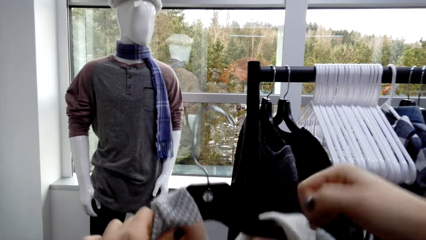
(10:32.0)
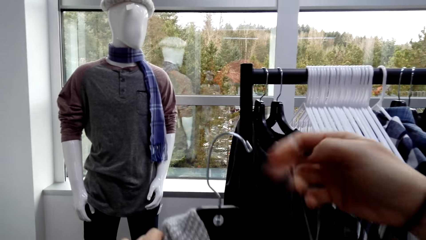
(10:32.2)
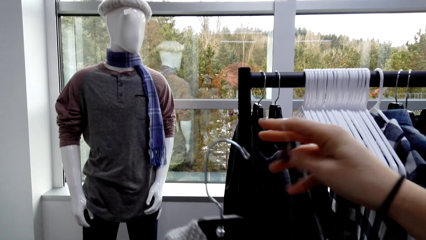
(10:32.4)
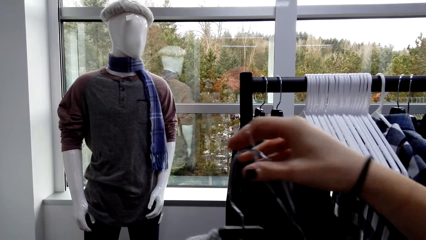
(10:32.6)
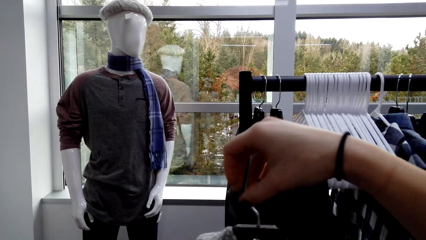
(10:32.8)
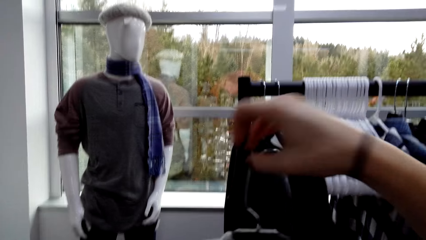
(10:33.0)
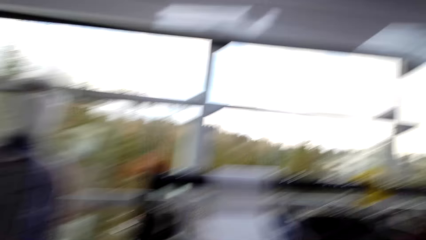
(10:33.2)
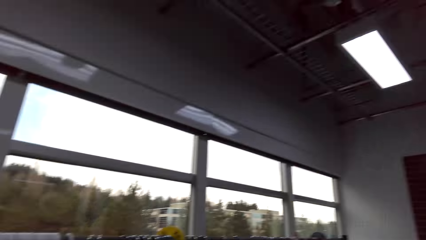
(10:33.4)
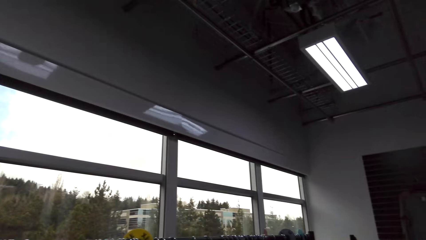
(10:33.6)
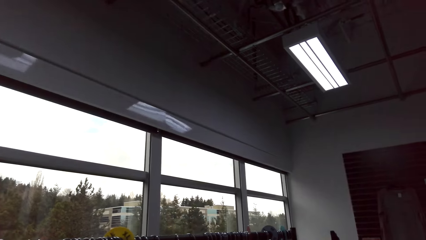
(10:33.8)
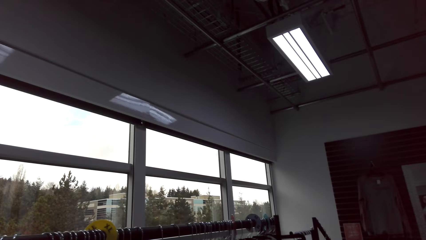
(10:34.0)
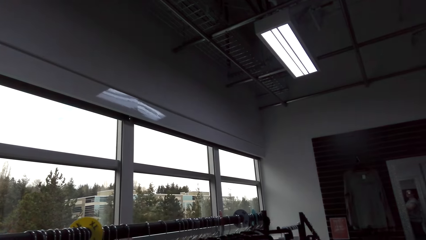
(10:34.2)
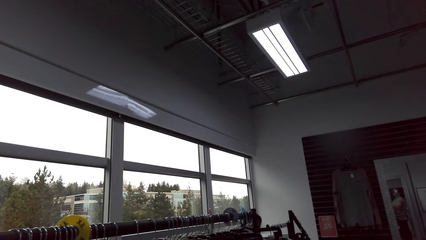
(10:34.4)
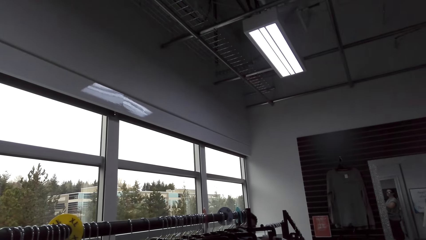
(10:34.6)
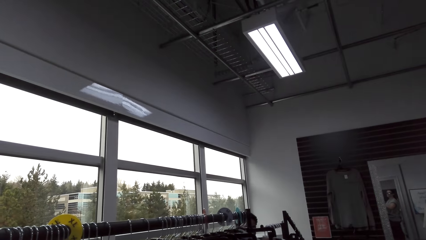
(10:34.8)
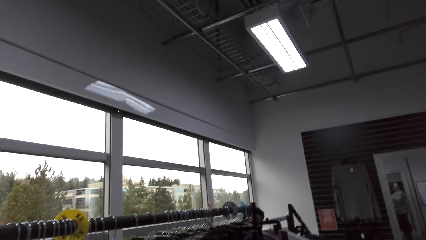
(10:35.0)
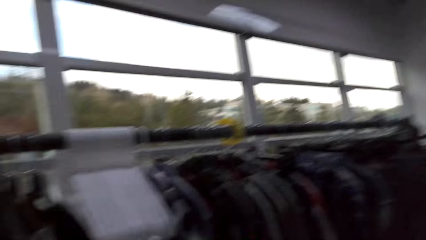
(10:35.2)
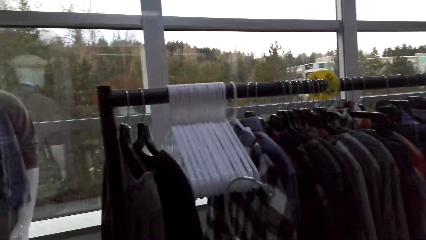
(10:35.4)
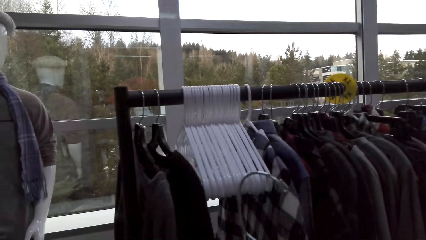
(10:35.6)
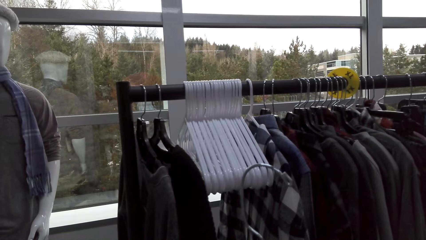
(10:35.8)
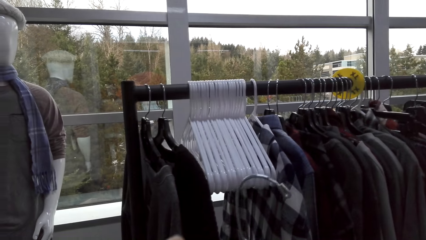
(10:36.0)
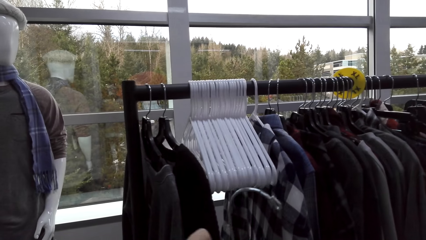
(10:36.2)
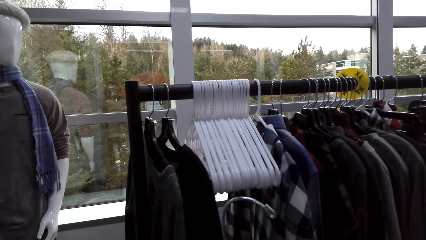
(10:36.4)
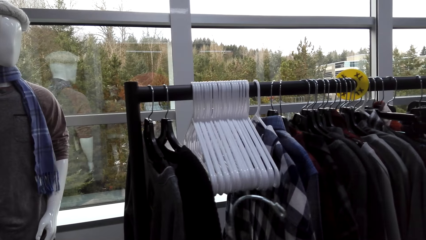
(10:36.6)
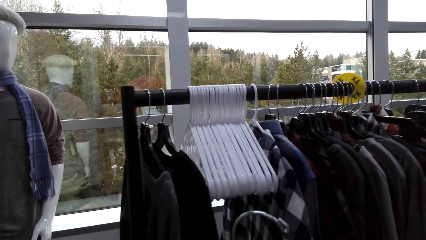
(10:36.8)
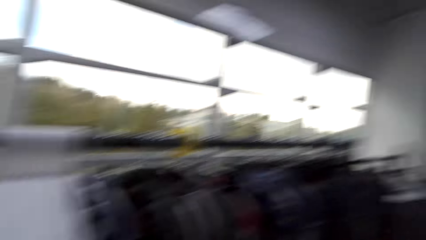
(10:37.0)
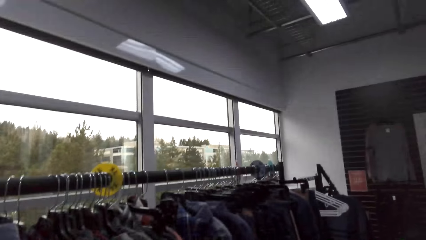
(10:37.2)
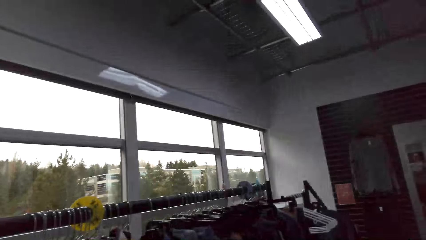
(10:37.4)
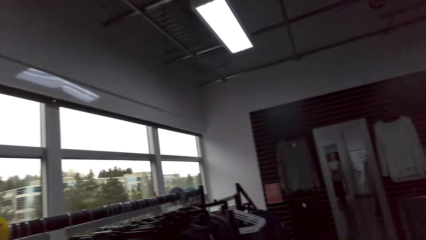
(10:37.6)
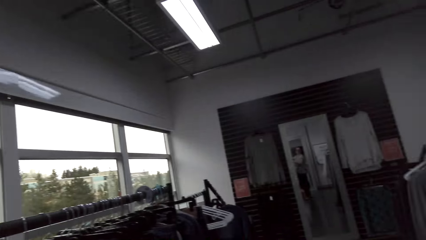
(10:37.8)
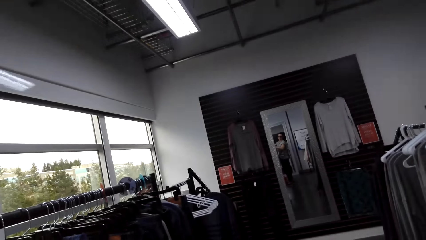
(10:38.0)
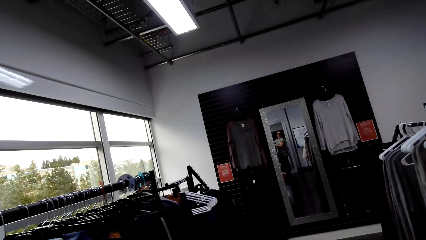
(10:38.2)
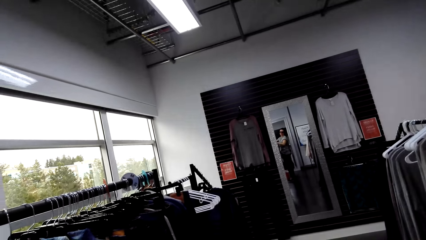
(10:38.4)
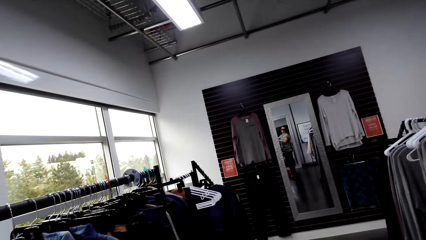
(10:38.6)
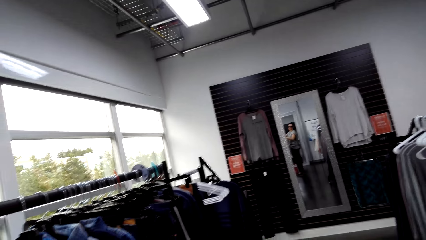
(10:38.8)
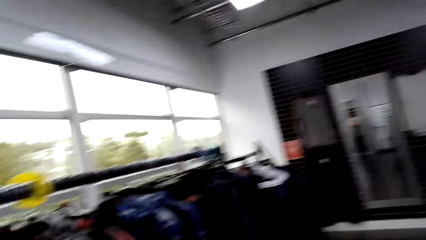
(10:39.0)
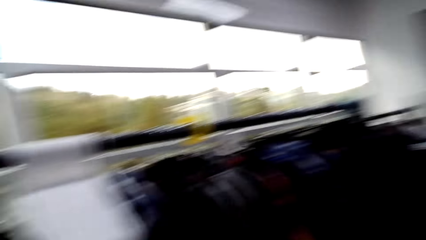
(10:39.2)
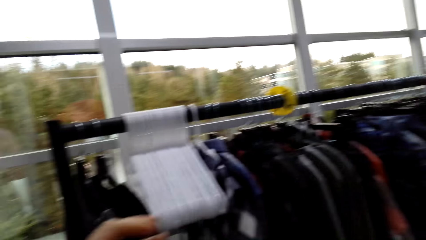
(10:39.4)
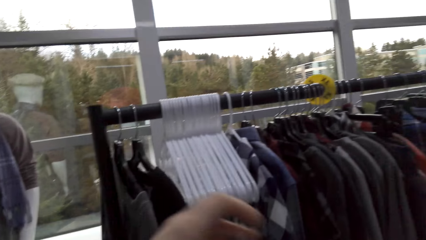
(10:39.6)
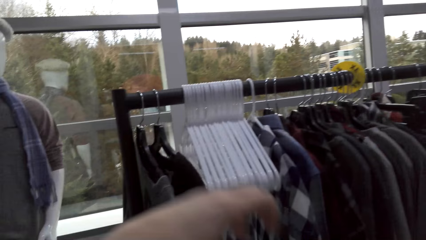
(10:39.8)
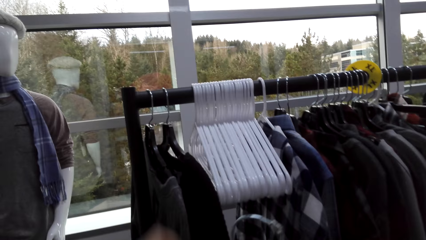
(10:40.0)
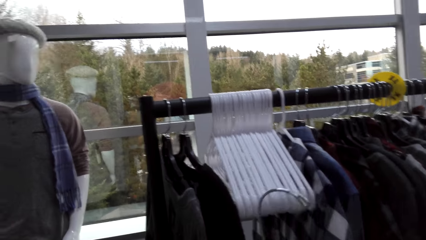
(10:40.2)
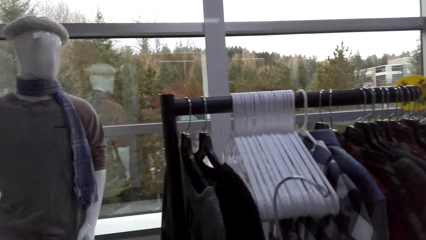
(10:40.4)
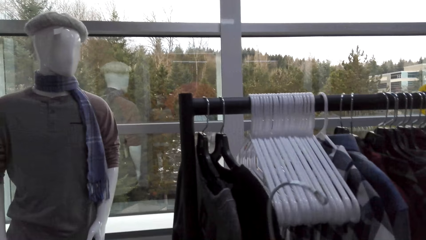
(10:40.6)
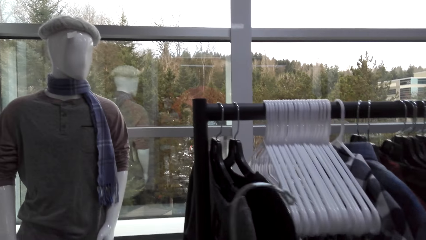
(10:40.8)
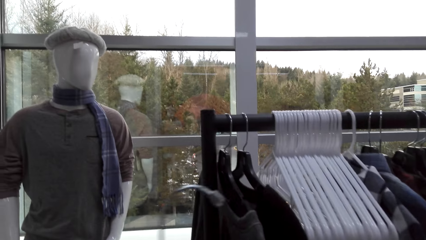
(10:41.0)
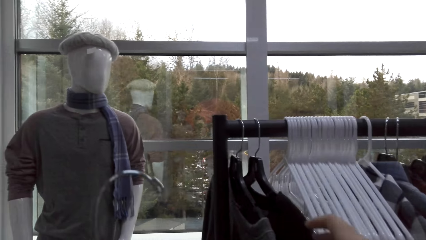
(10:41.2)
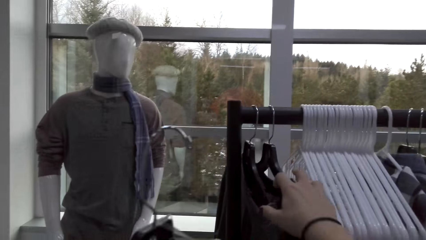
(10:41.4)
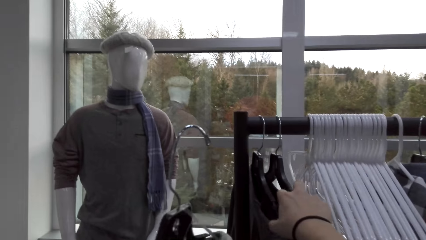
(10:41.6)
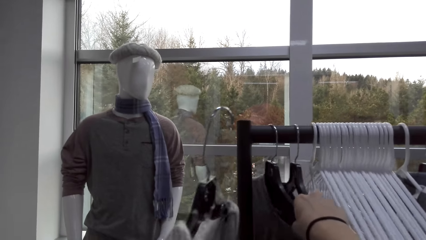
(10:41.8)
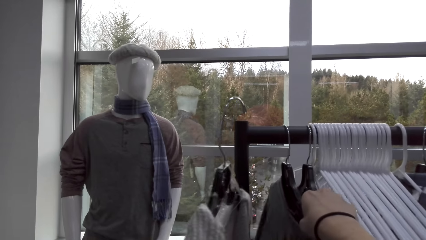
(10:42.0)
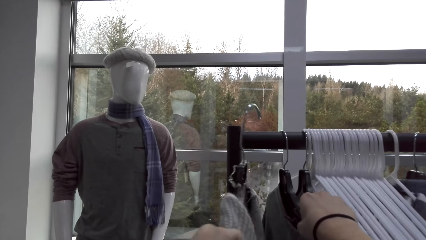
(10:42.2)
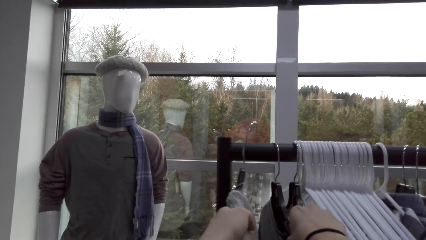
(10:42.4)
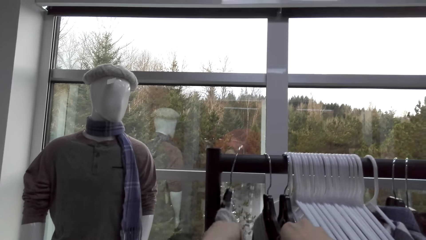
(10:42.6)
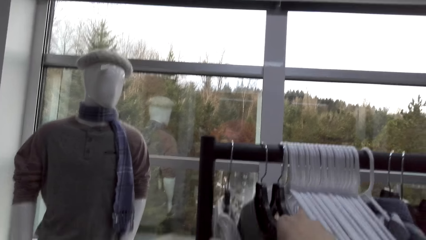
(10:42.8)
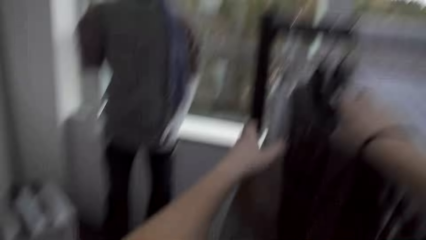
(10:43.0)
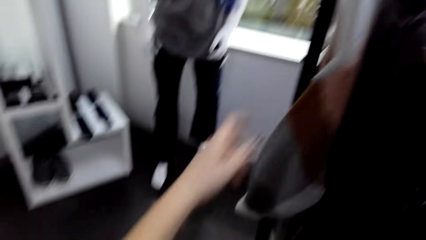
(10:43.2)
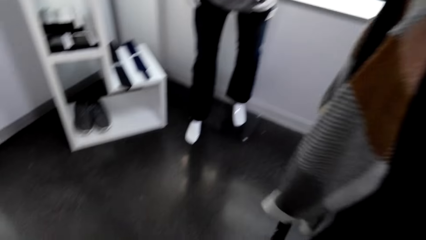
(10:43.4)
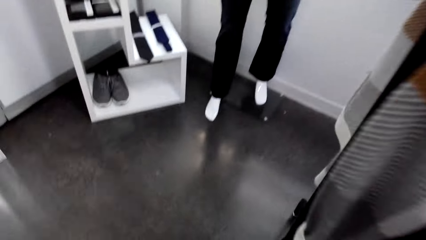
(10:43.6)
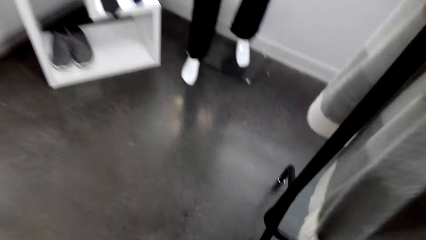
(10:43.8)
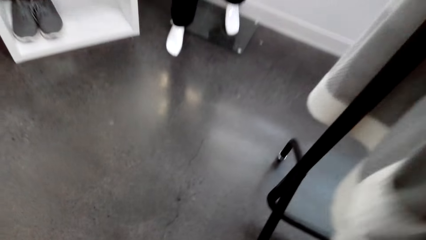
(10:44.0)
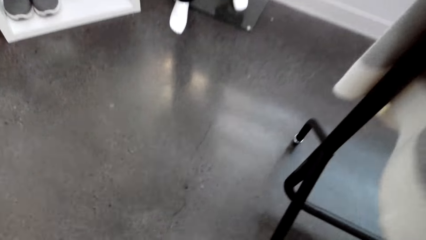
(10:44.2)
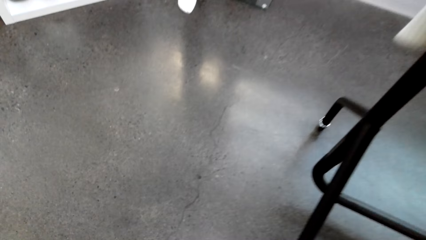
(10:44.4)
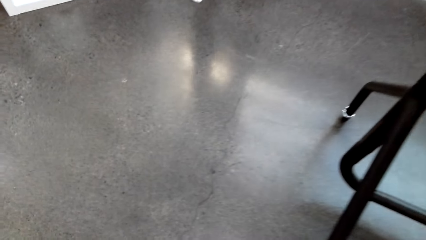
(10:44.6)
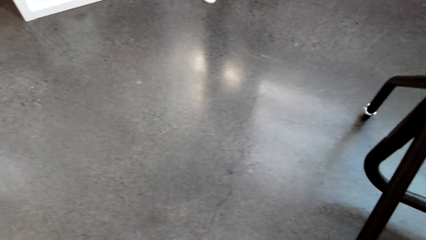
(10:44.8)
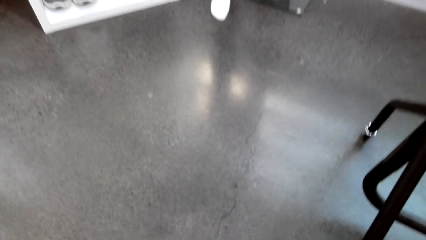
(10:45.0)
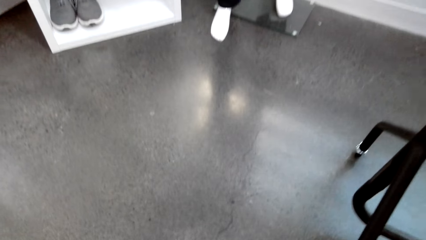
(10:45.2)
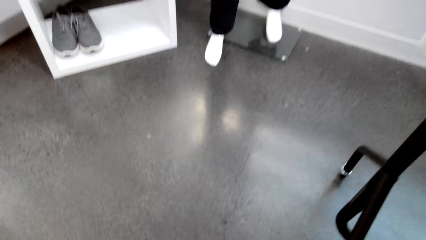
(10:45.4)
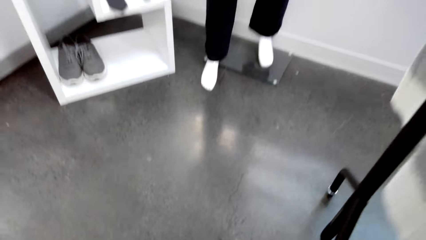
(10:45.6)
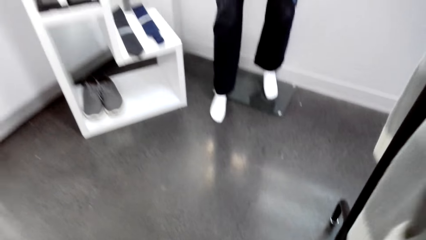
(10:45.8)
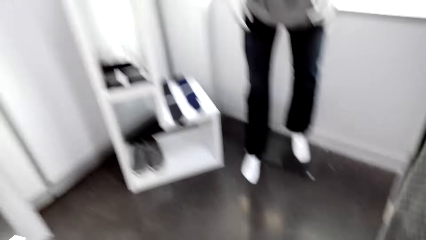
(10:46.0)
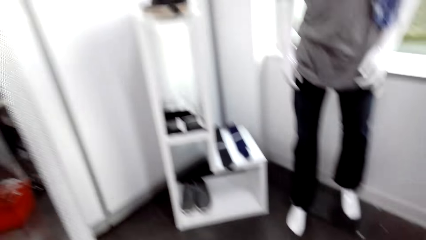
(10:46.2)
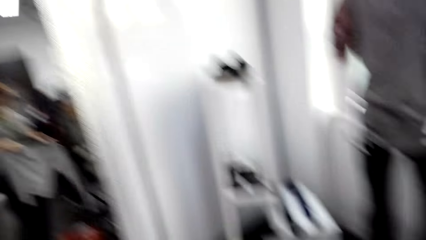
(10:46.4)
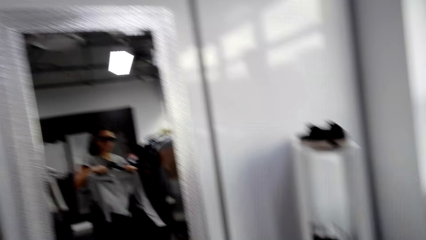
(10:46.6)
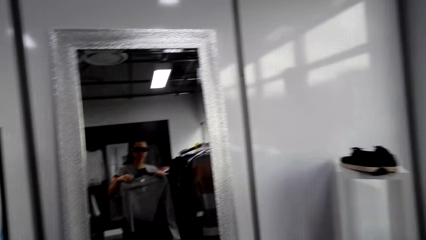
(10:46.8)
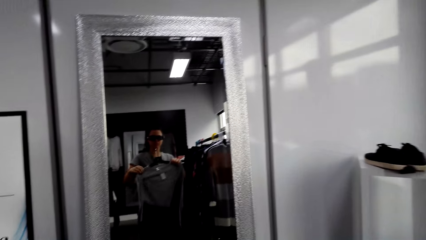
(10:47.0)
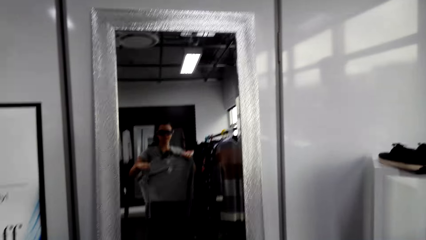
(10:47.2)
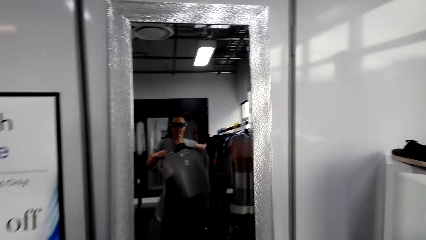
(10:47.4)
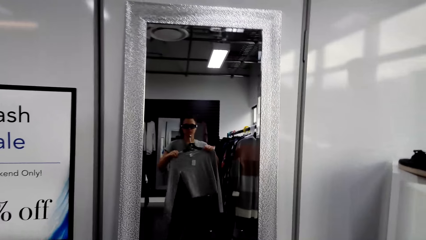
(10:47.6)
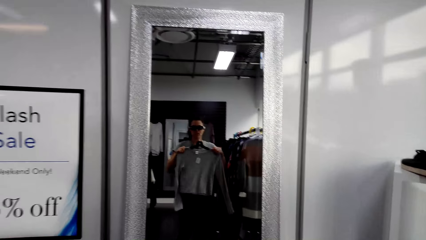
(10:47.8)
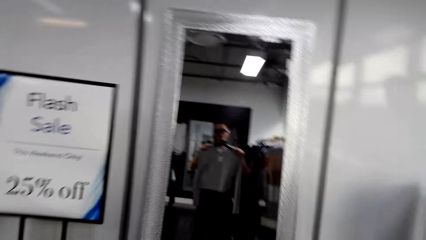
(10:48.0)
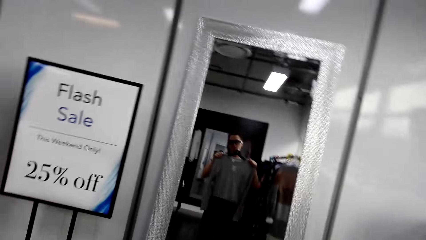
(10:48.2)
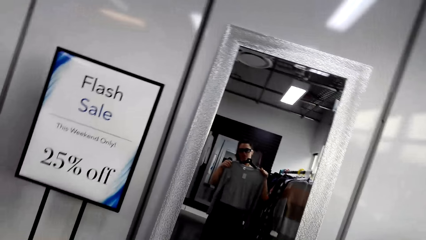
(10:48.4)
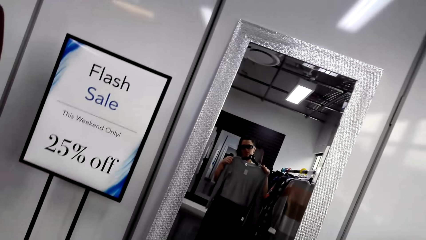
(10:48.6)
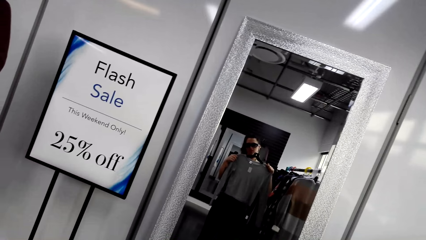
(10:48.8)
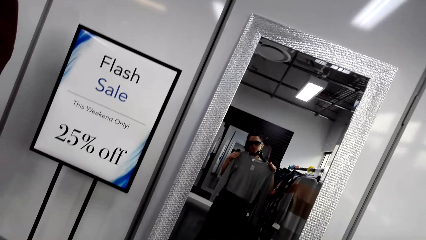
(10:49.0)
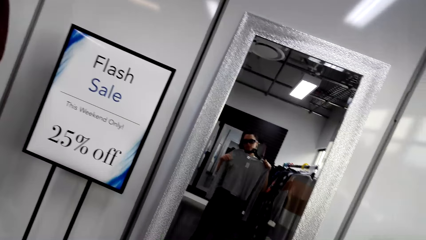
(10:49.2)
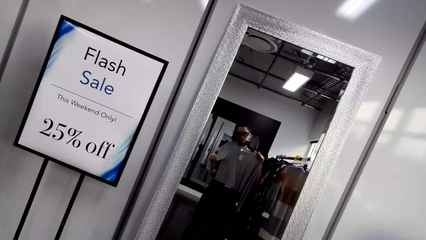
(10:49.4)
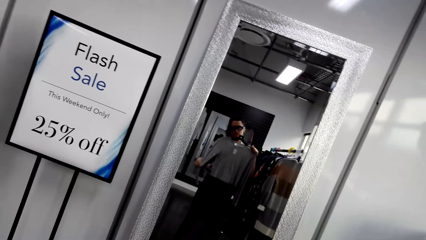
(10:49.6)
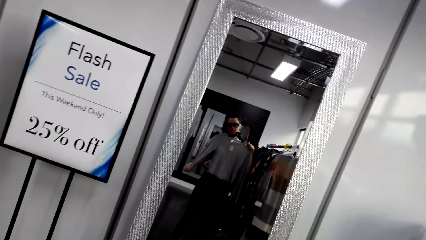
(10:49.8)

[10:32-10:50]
The camera wearer looks around. She stares at a man. She stares at the sweater. She stares at the mirror. She moves the sweater to the left hand. She hangs the sweater. She moves the sweaters with the right hand. She puts the hanger on the stand. She picks up the sweater with both hands. She looks on the floor. She stares at the mirror. She puts a cloth against her body.
